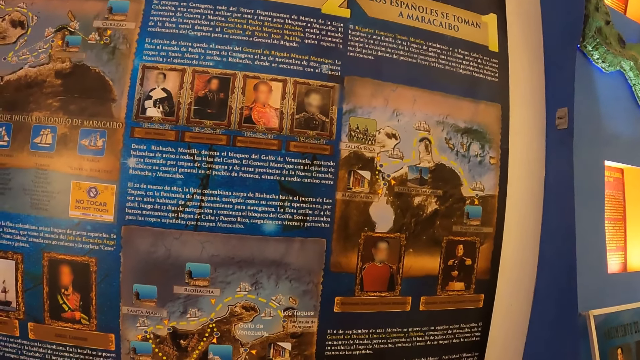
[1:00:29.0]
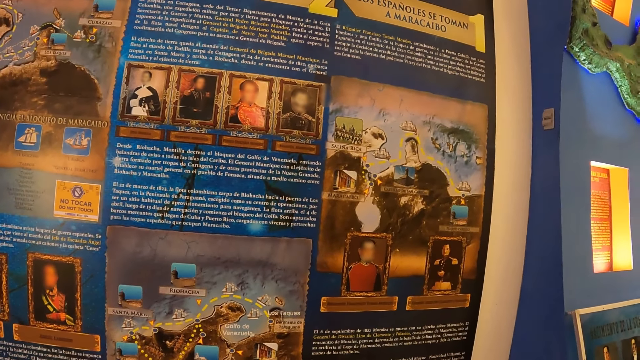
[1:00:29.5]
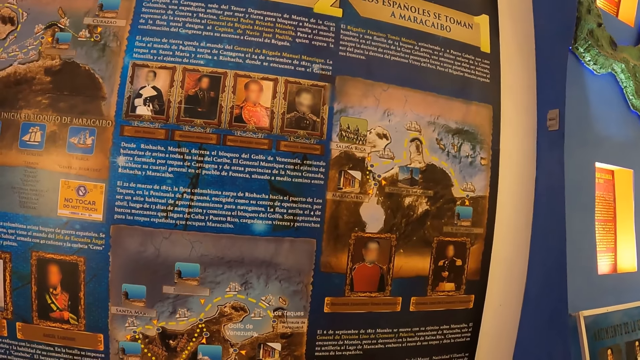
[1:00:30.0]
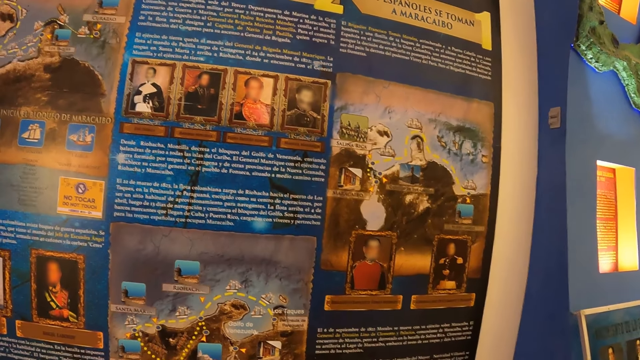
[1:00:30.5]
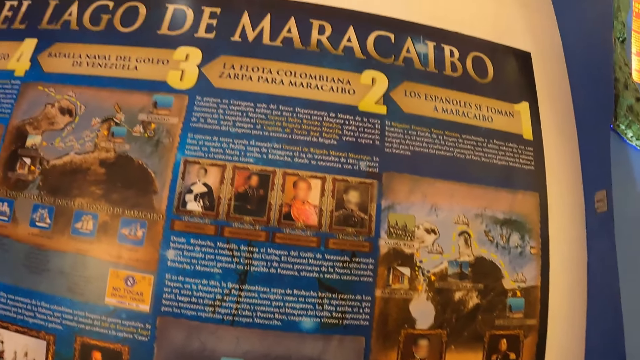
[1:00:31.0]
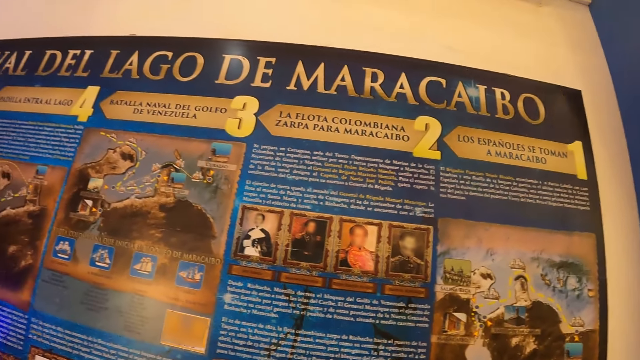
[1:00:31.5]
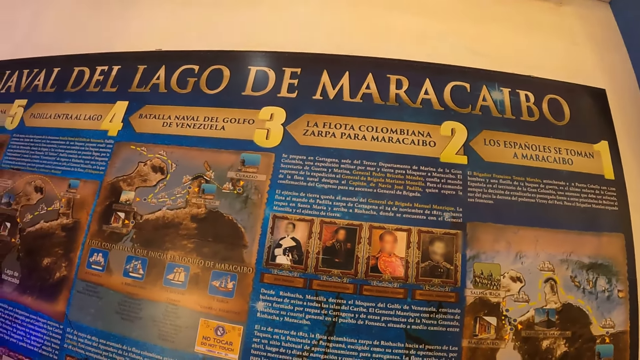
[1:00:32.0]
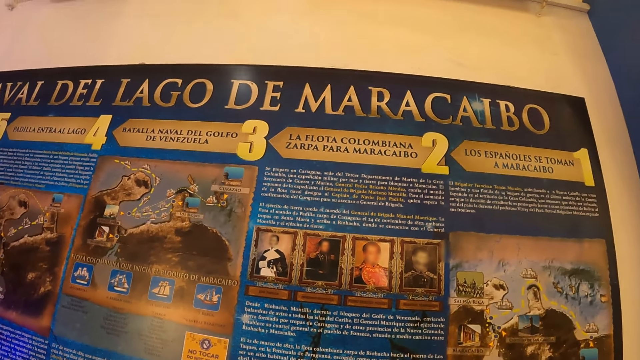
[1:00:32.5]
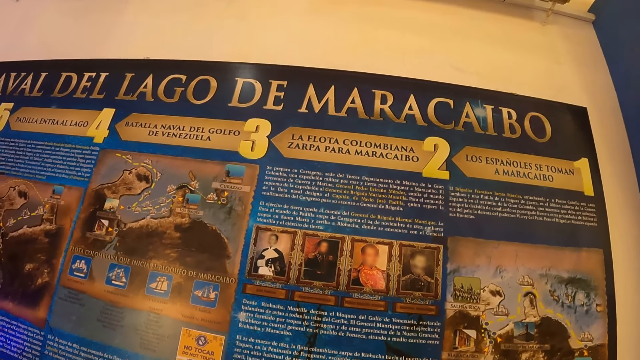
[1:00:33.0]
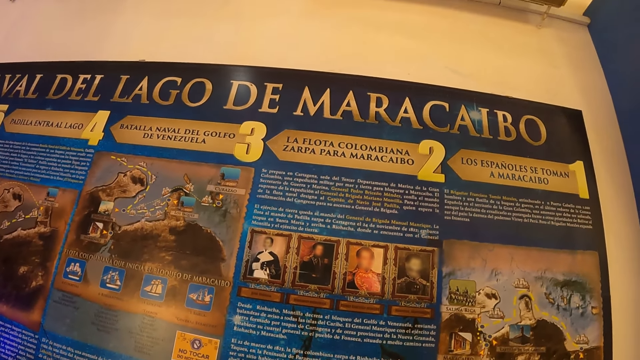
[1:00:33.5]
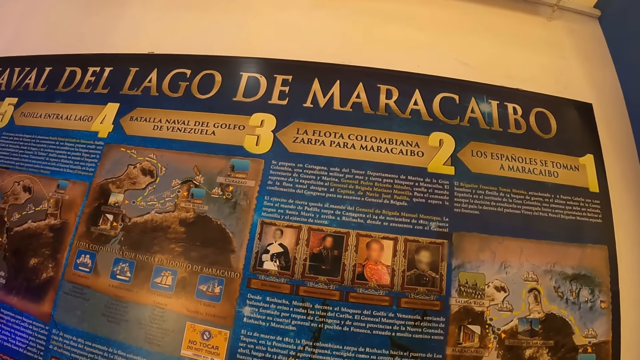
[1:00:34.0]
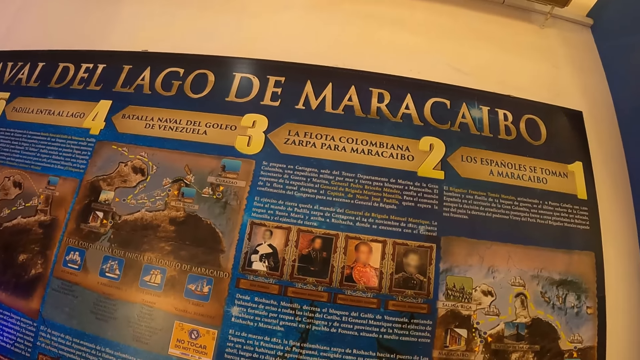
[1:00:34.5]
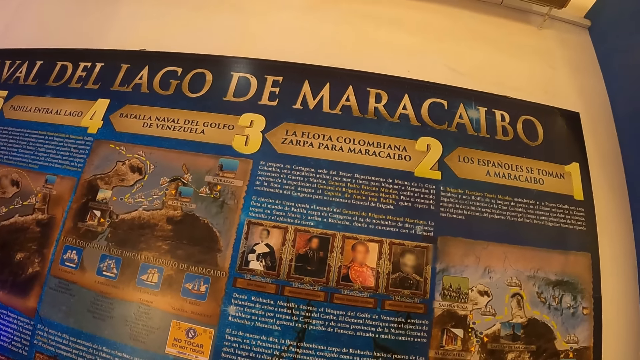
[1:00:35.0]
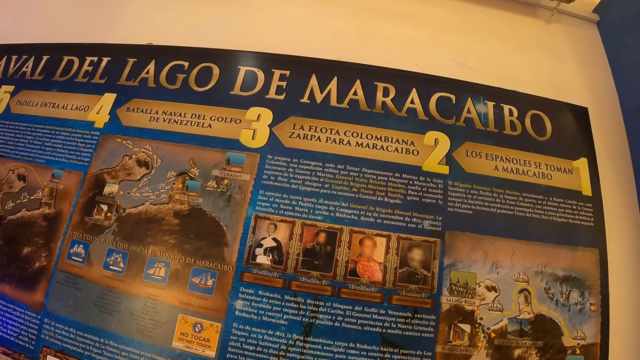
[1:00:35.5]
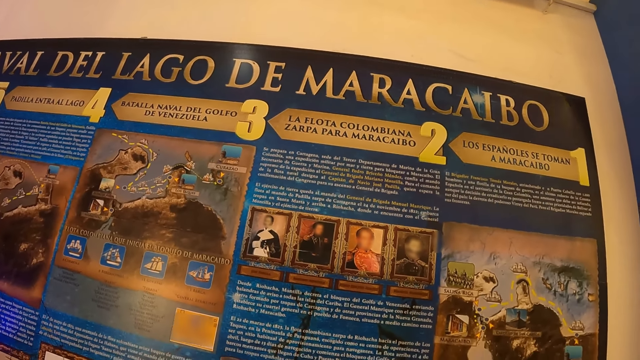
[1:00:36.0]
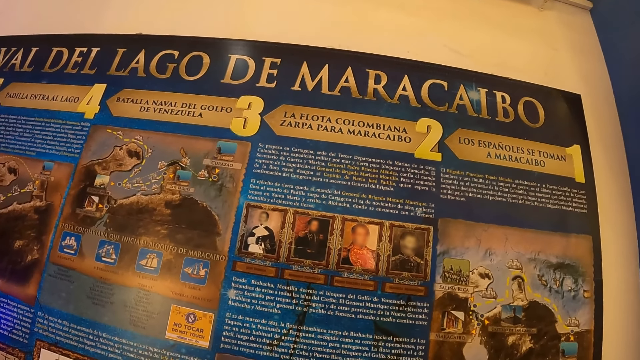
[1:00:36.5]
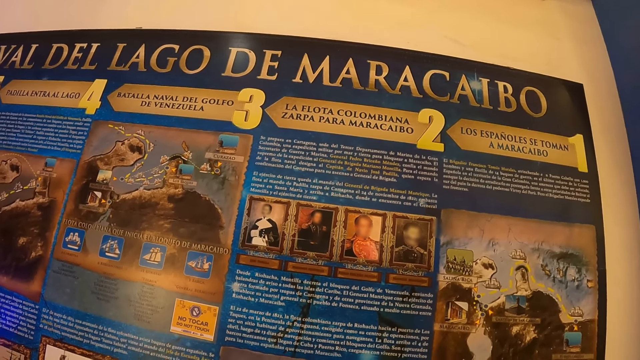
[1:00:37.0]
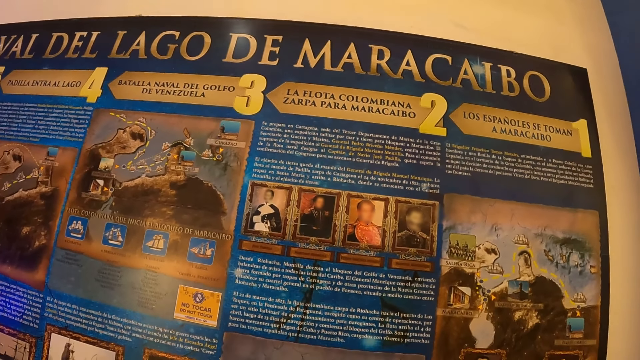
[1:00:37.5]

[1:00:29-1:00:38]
The camera wearer examines a historical article.

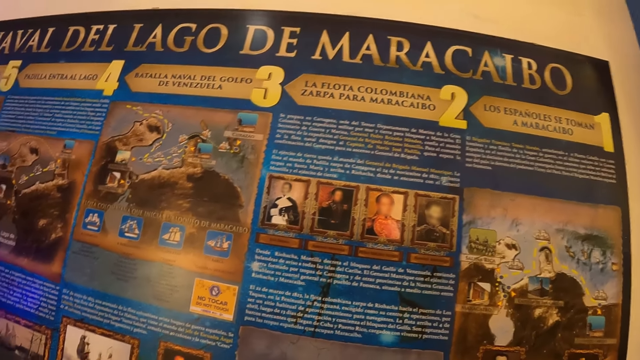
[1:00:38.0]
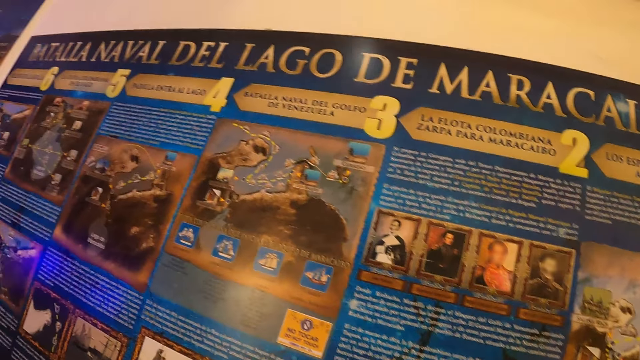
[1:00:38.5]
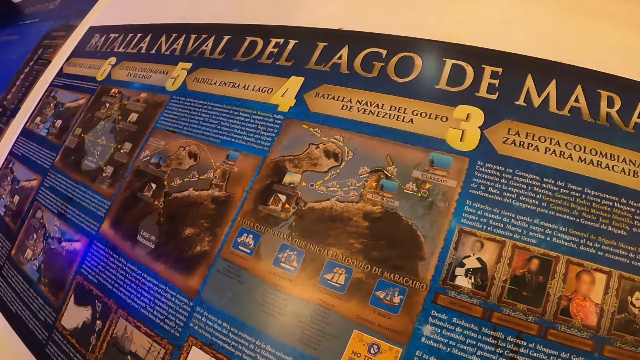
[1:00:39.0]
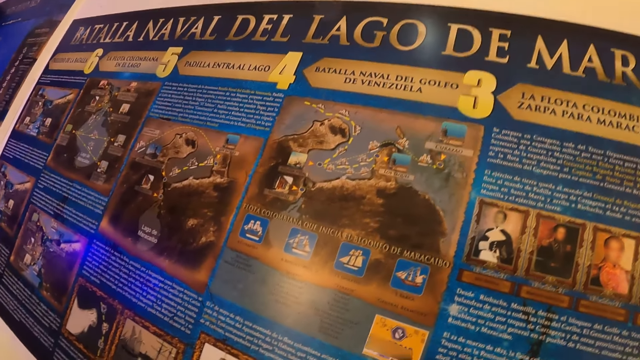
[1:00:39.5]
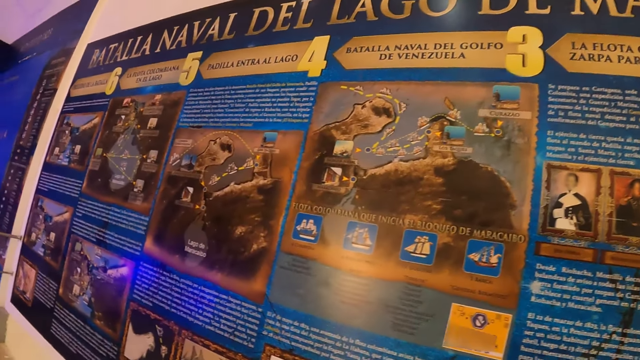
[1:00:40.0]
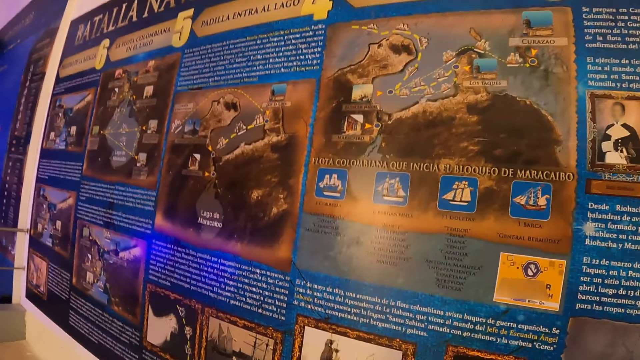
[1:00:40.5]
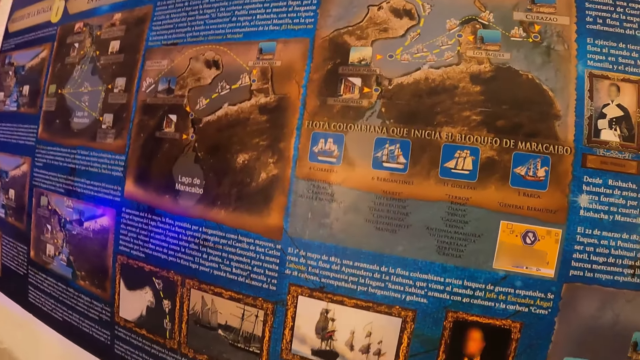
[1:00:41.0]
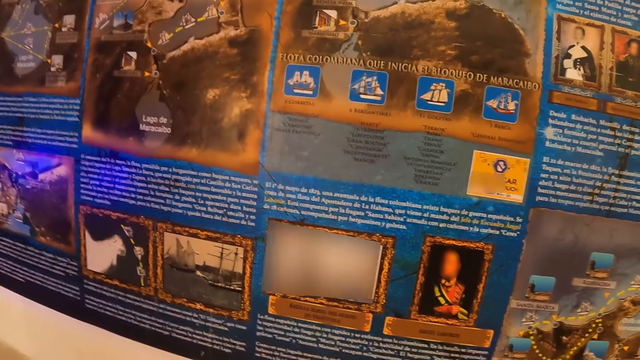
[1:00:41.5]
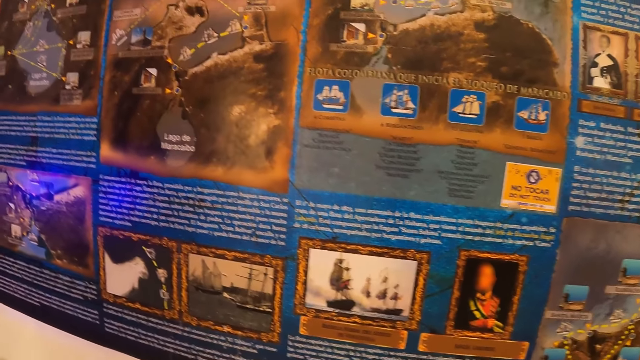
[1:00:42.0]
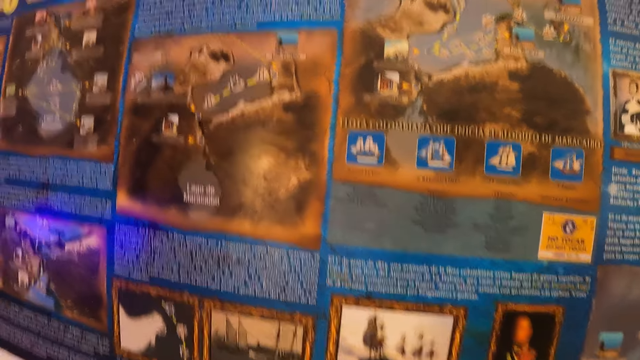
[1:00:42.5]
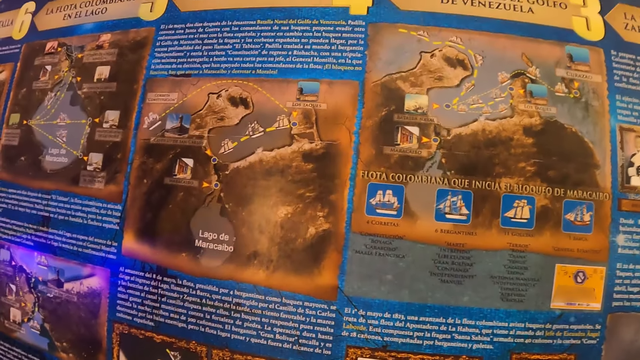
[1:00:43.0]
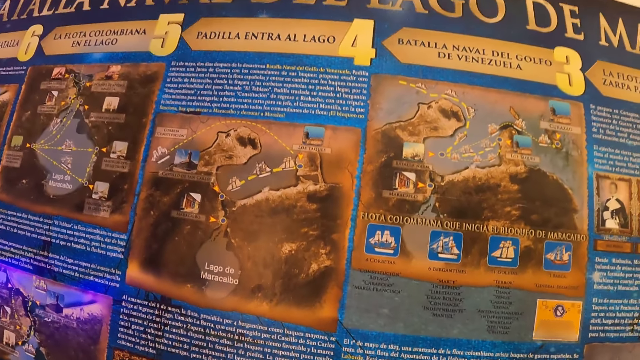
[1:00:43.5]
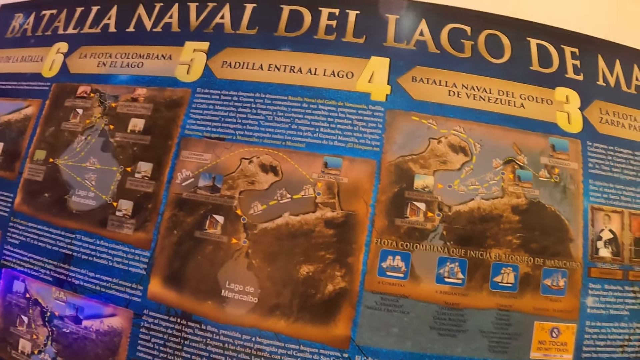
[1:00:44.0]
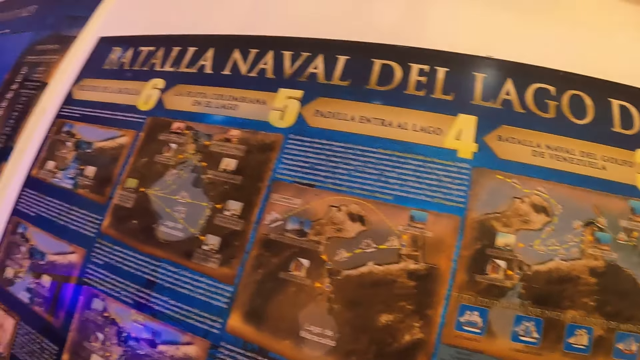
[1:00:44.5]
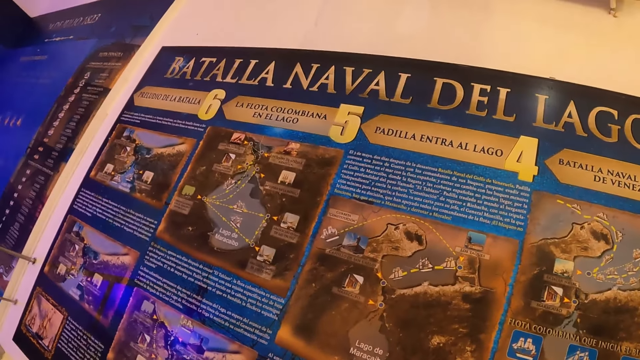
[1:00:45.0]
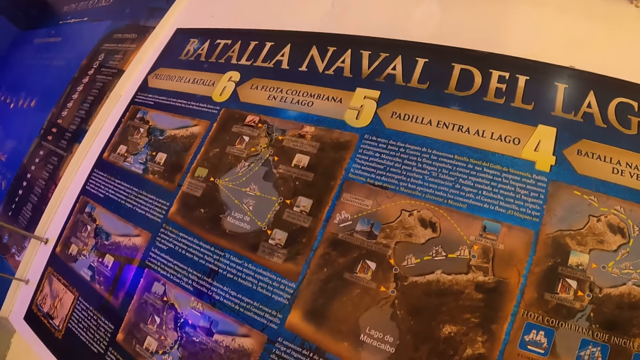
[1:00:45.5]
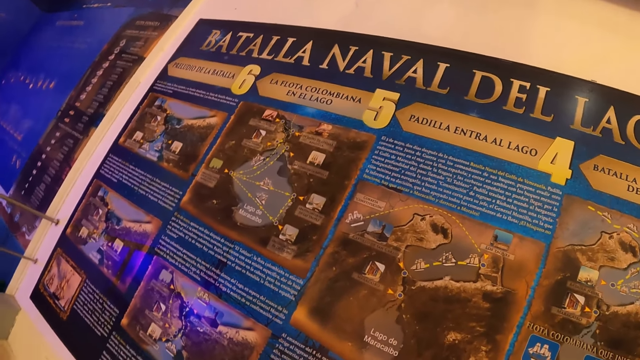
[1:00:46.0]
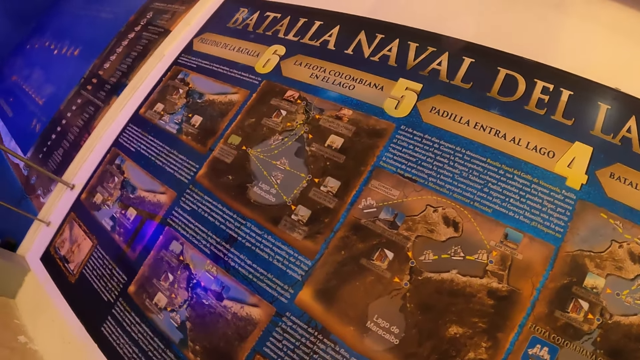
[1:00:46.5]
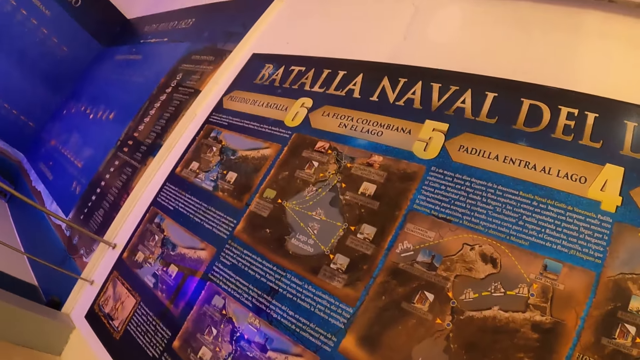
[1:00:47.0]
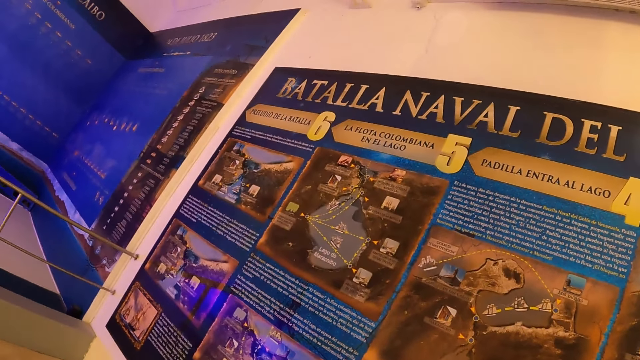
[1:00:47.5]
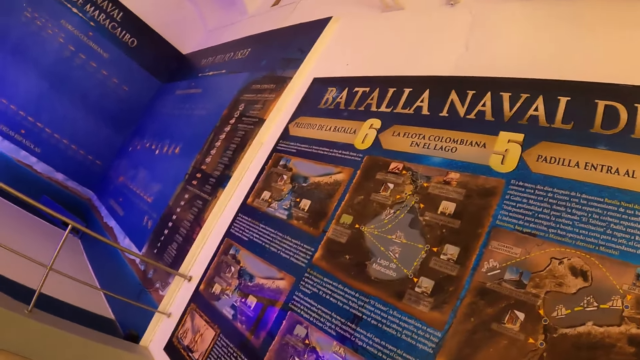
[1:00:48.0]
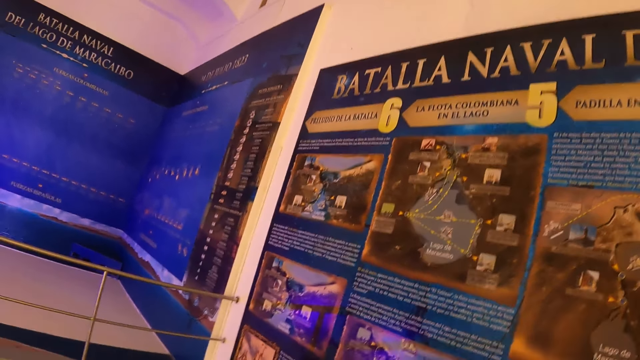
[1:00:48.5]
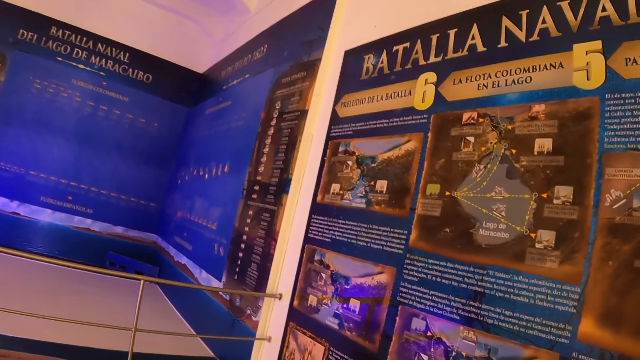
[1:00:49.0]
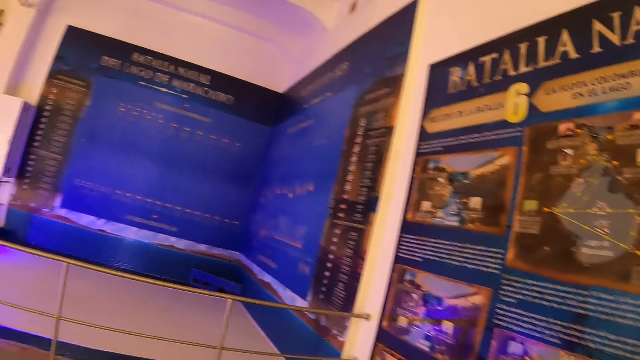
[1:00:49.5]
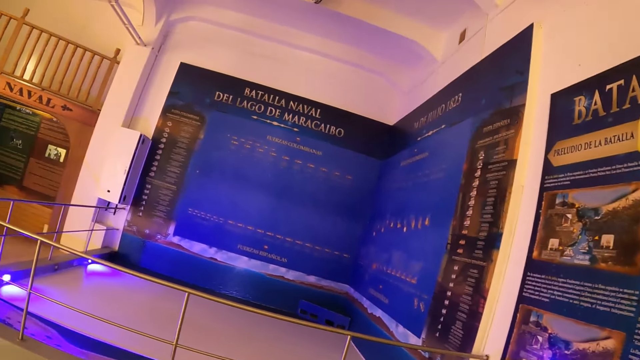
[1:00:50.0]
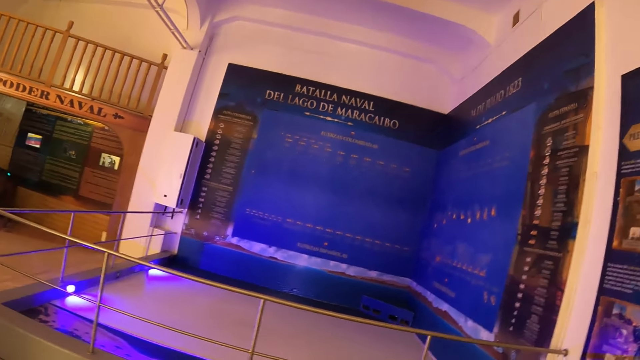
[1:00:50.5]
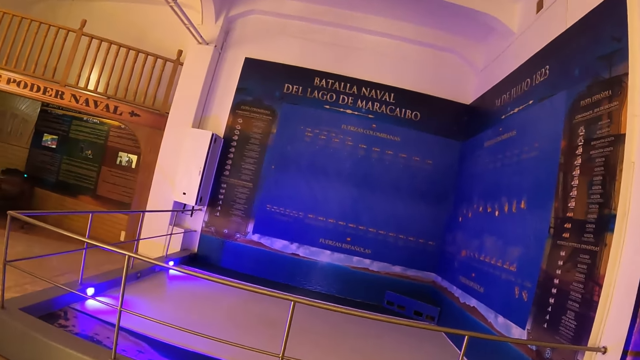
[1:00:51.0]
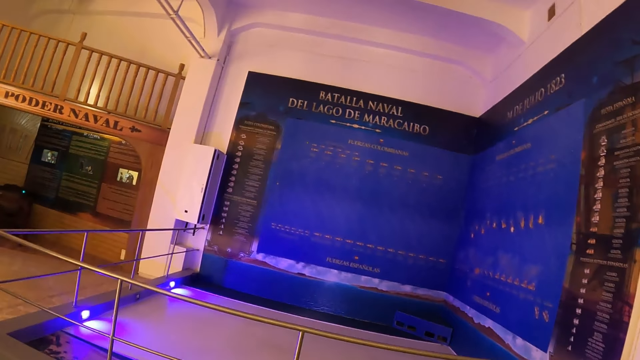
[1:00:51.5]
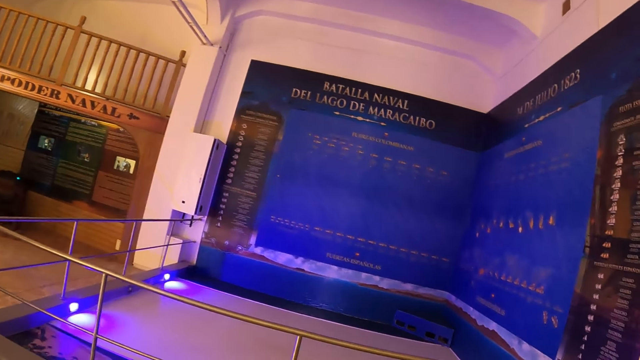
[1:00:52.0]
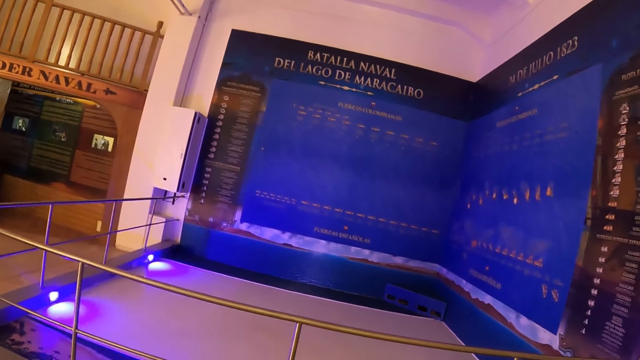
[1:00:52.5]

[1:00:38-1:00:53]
The camera wearer examines a historical article repeatedly. They look around.
